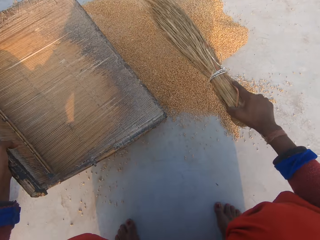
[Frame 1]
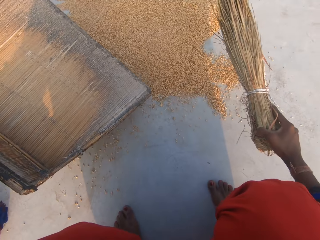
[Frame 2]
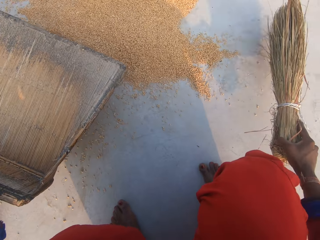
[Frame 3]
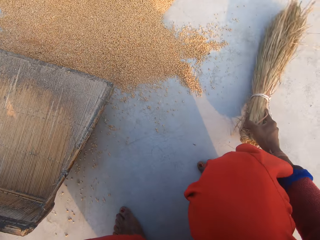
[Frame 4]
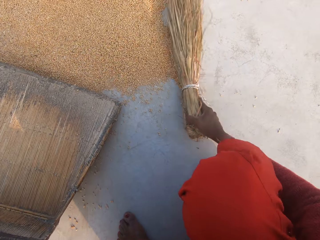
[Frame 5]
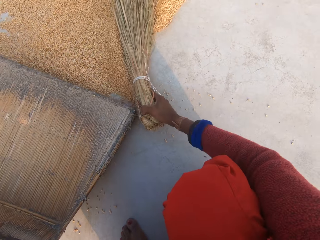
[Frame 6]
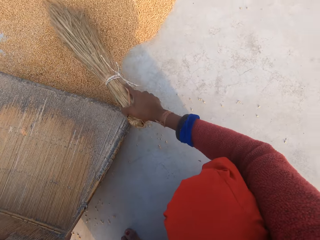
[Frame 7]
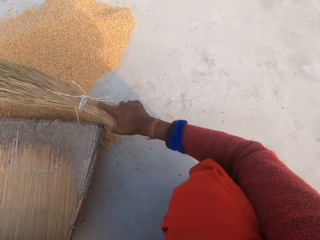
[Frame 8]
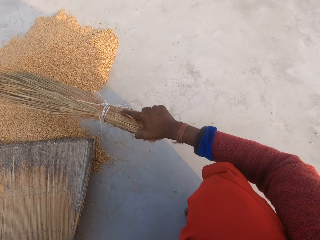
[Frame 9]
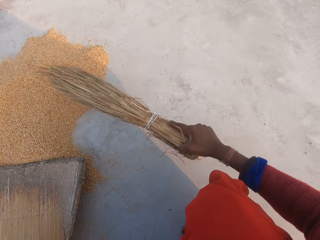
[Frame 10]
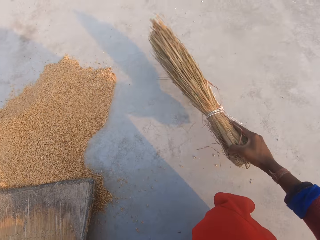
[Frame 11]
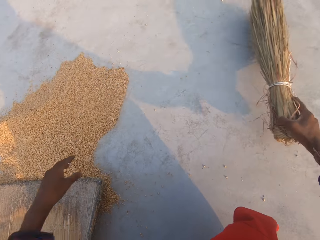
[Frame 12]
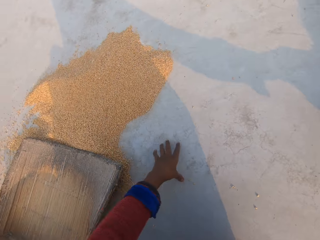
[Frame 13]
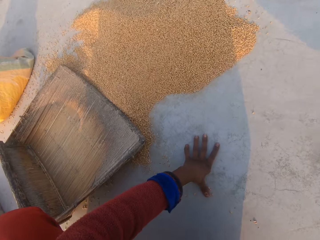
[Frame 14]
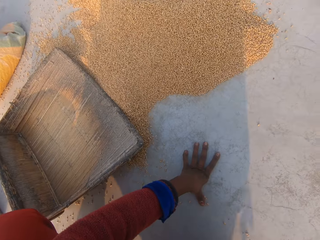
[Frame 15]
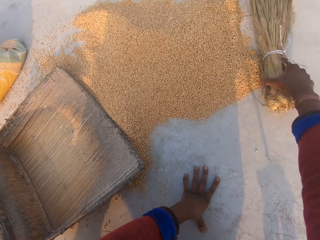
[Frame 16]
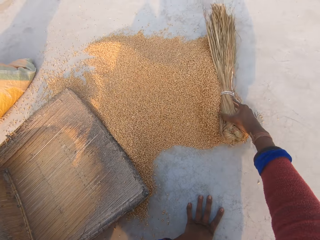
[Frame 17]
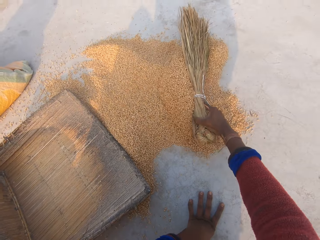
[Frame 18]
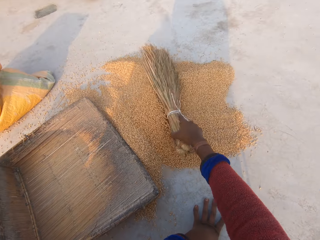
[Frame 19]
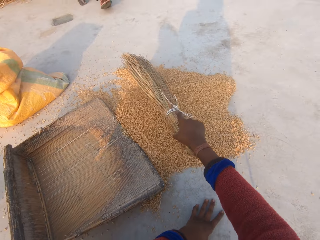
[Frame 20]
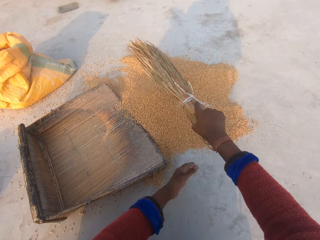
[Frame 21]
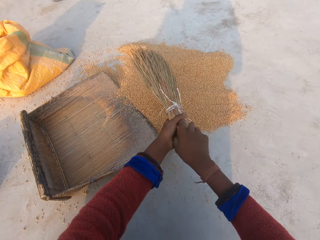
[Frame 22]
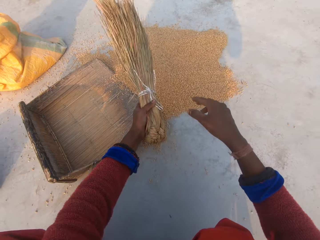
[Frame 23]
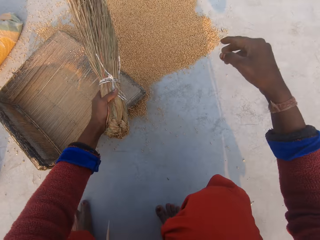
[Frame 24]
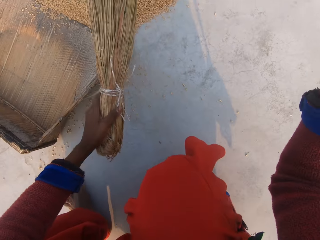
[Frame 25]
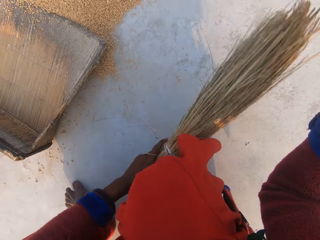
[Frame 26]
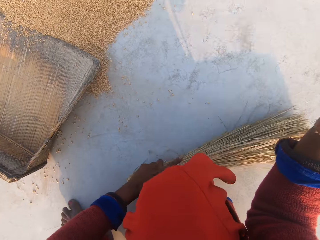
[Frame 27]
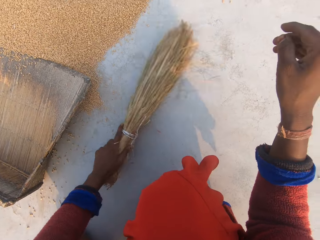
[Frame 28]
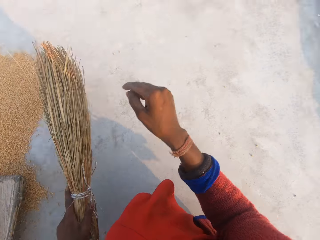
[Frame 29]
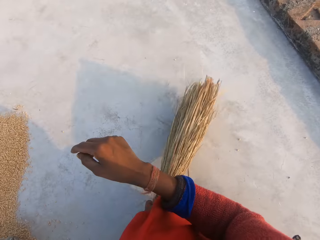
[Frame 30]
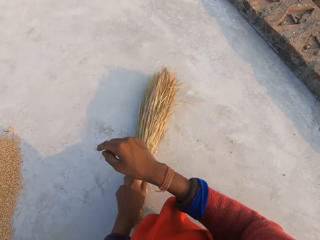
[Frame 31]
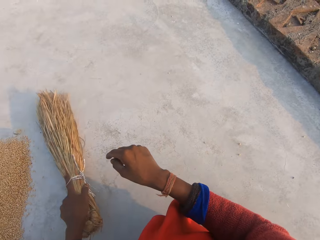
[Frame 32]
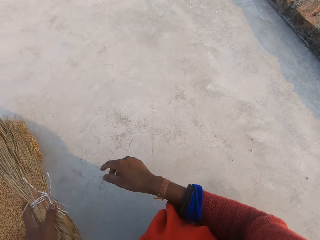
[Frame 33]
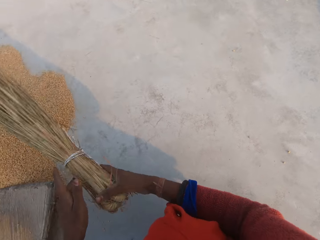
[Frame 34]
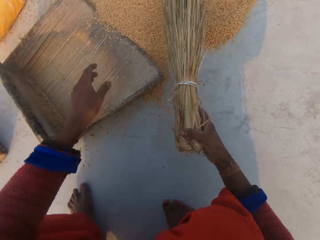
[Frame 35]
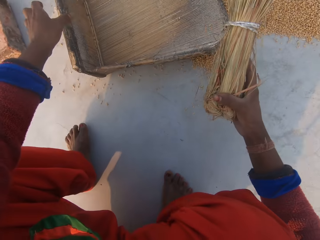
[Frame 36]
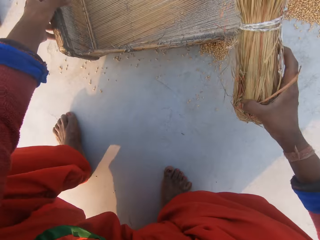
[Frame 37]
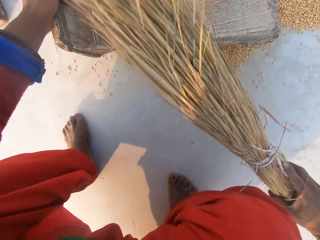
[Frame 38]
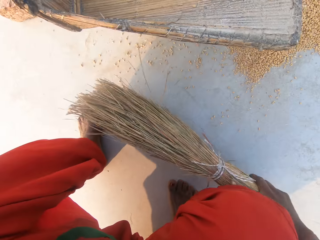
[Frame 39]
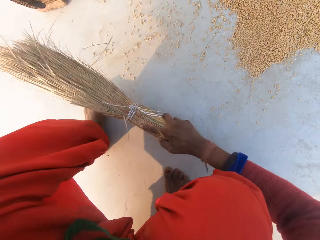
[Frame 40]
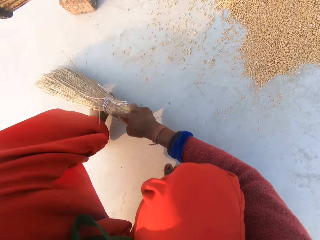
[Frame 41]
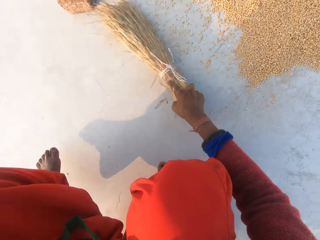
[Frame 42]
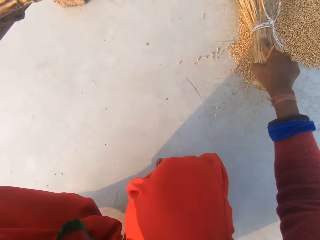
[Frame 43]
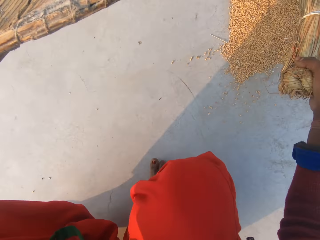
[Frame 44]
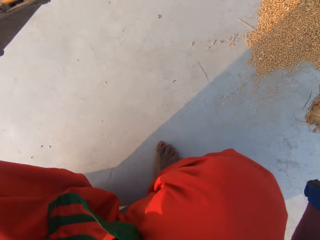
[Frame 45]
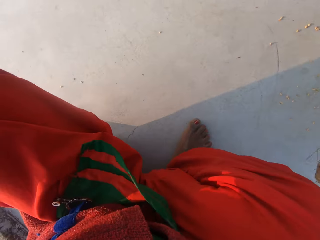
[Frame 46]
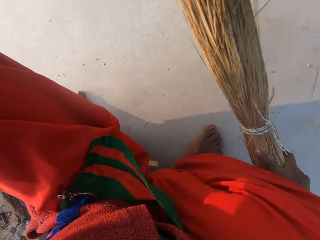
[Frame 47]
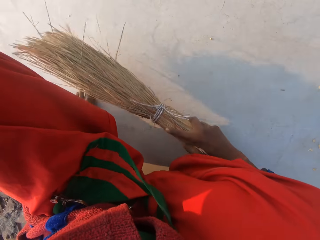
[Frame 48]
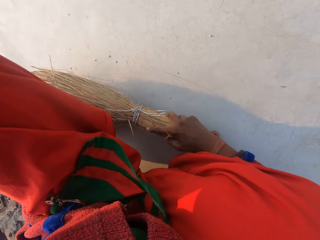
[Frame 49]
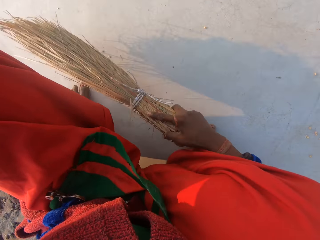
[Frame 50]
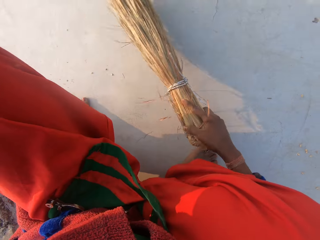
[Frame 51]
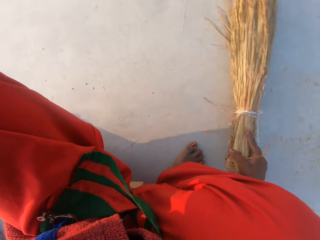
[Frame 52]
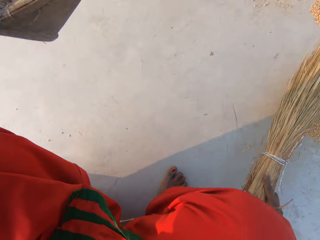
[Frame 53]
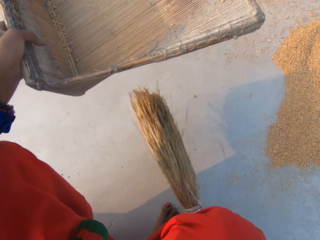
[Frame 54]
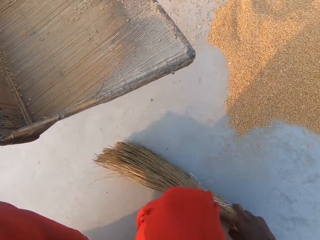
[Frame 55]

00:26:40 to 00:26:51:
The camera wearer picks up the sieve. She sits on a brick. She puts the sieve on the floor. She places her left hand on the floor. She sweeps the wheat kernels. She shakes the broom. She moves the broom from her right hand to her left hand. She sweeps the grain on the ground with the broom in her left hand. She moves the broom from her left hand to her right hand. She raises the sieve with her left hand. She sweeps the grain on the ground with the broom in her right hand.

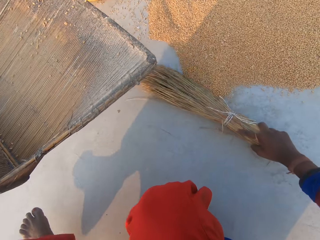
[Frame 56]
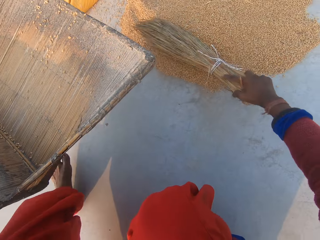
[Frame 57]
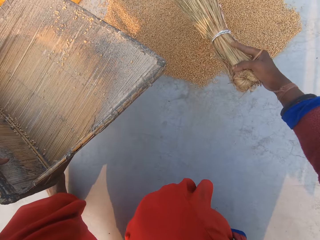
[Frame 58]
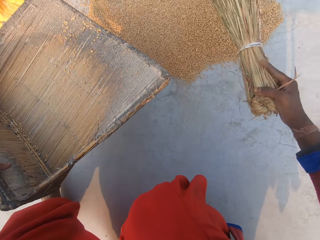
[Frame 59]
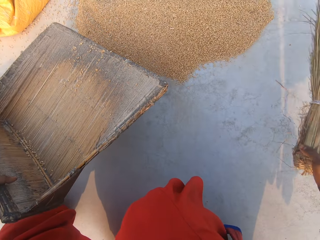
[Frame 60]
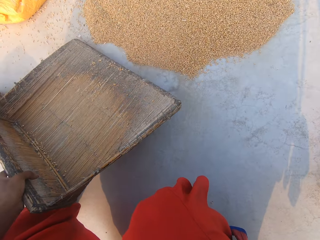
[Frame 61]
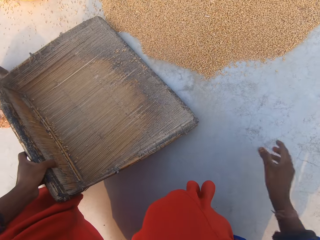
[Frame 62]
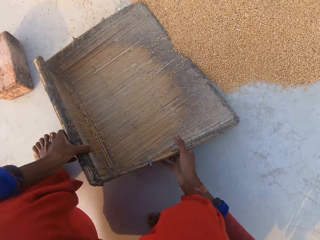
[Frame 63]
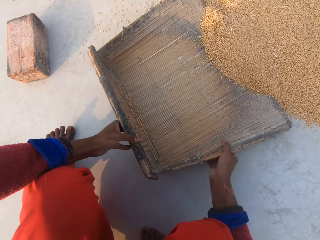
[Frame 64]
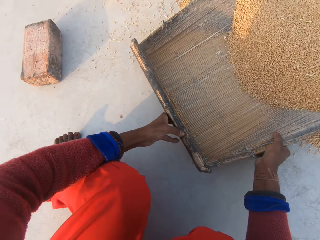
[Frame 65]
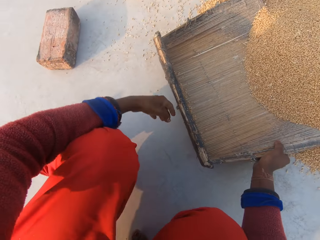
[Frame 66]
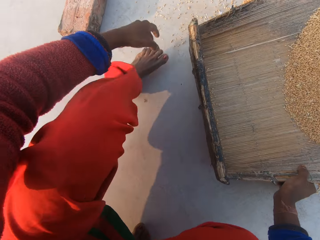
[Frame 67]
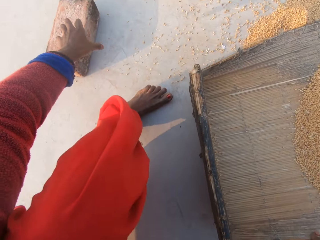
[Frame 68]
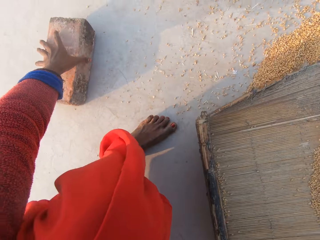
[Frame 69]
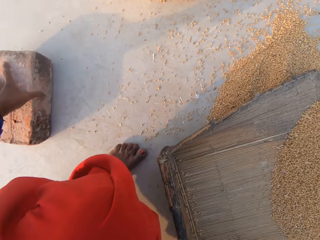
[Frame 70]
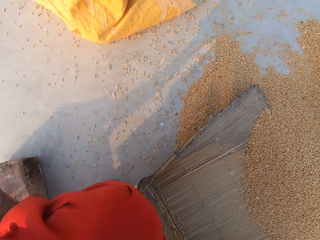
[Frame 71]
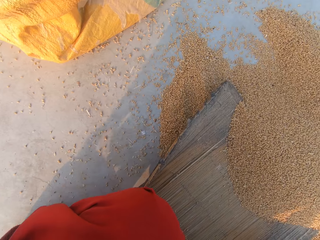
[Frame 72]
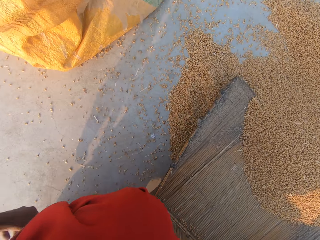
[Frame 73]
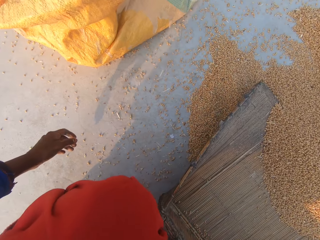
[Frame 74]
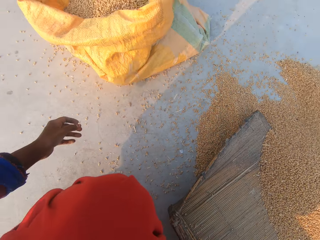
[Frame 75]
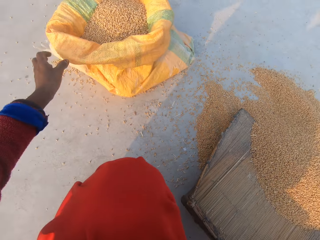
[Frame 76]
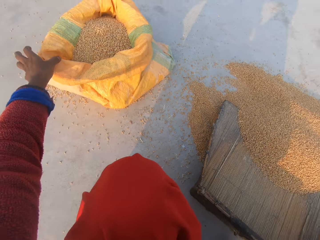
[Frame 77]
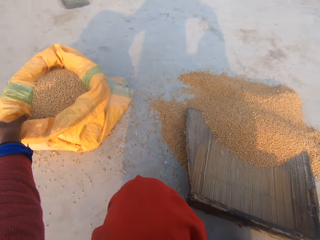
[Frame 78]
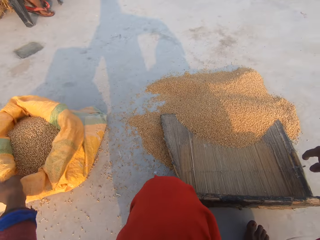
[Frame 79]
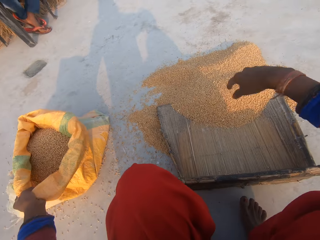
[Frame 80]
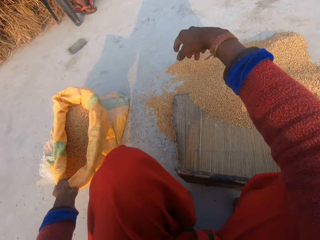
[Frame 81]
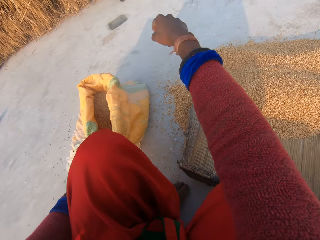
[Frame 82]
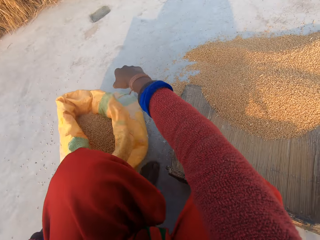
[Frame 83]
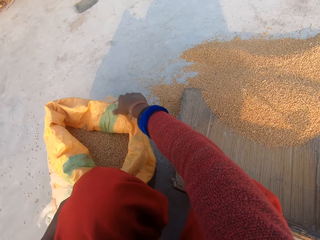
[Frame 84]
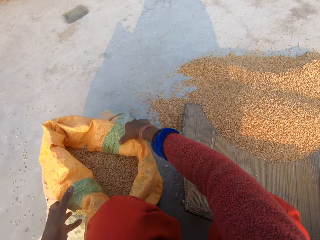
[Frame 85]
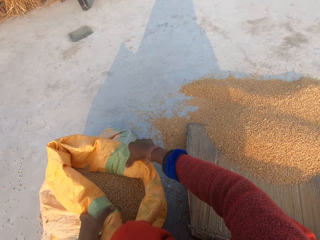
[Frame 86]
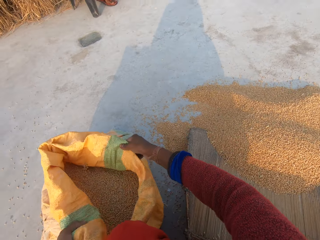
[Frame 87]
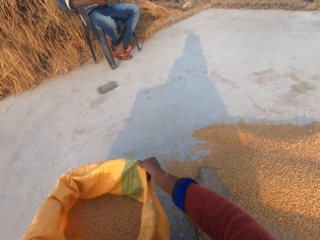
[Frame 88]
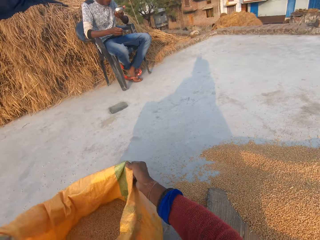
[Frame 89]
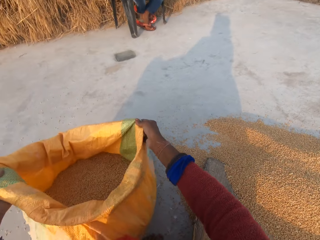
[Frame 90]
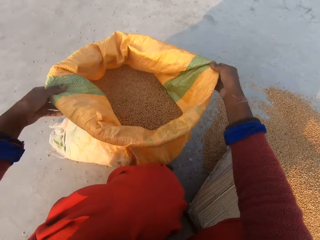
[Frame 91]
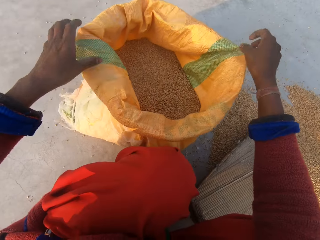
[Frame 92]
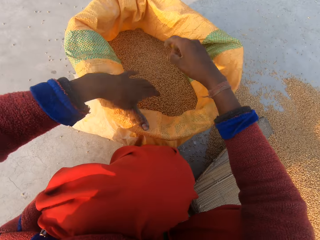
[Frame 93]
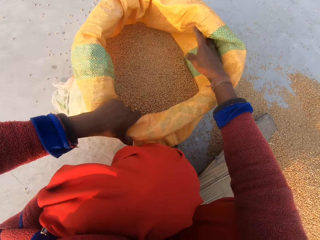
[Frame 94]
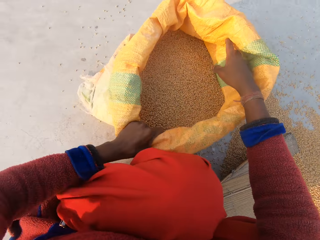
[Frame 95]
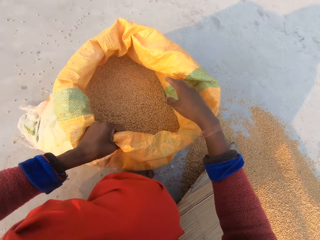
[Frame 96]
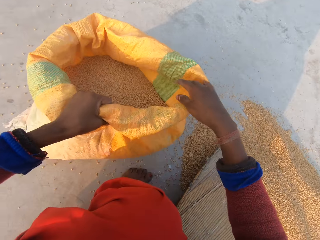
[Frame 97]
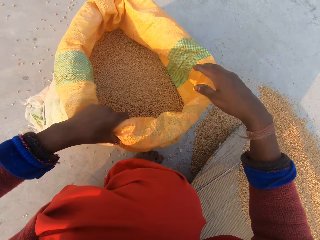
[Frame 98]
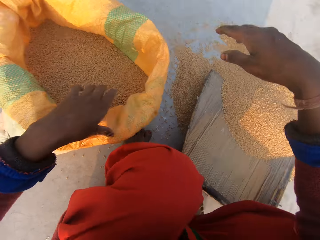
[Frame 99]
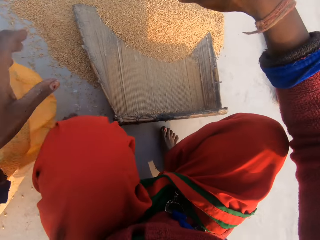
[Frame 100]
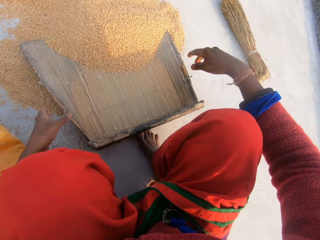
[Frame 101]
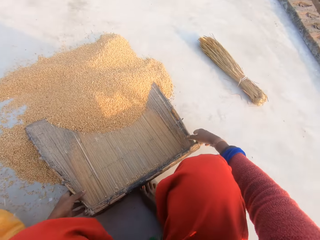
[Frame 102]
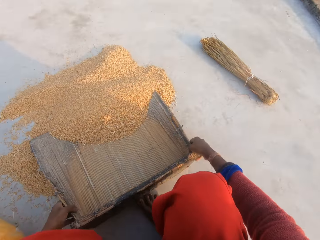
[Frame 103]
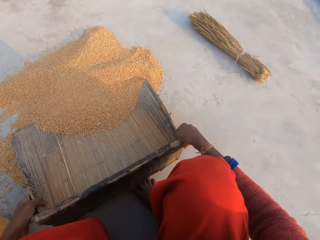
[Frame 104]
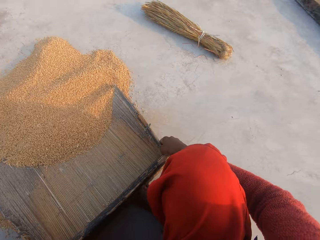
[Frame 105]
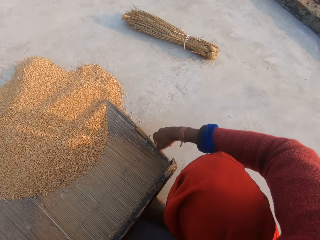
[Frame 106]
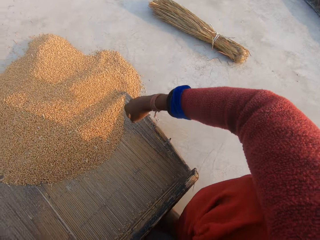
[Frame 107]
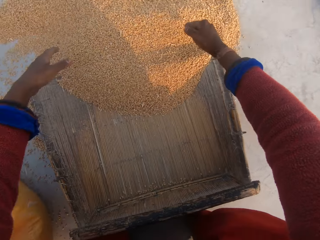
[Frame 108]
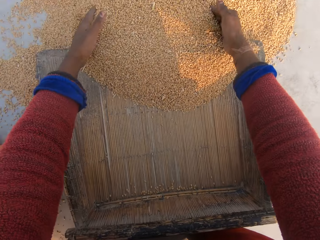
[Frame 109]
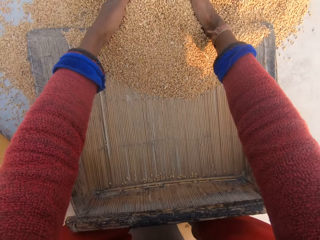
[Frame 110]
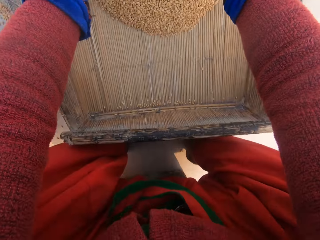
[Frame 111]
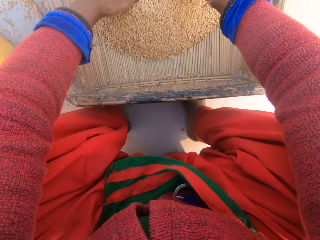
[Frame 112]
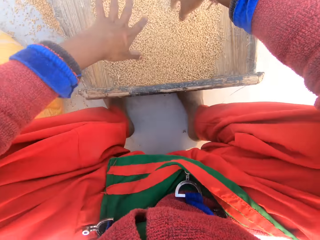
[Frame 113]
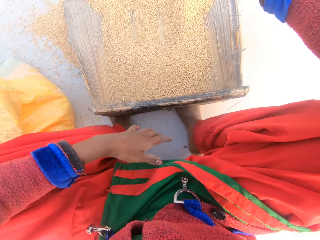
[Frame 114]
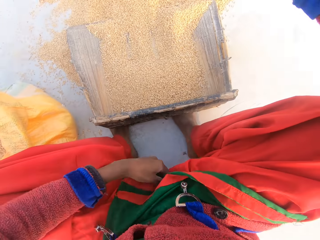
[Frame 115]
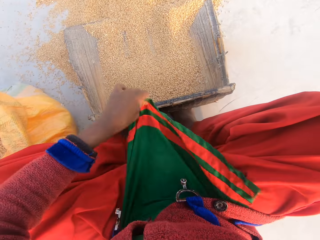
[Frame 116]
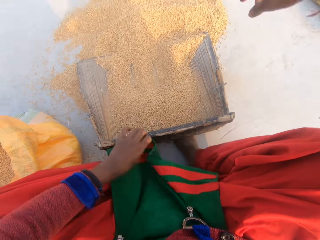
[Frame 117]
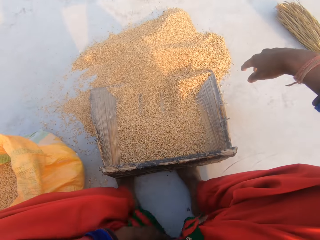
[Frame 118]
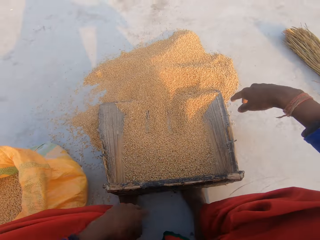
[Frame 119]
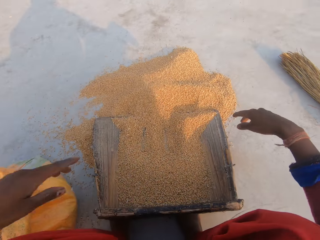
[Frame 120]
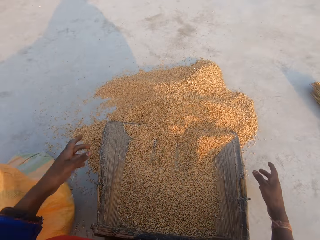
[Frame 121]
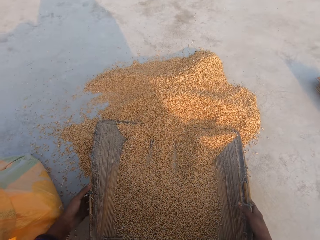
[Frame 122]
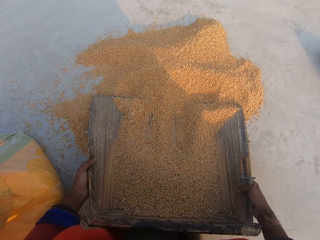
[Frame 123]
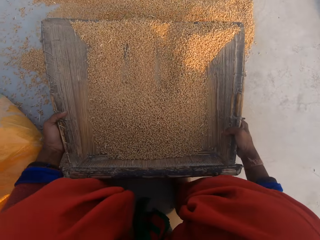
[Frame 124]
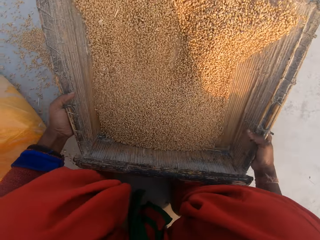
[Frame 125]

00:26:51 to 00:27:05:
The camera wearer throws the broom on the floor. She places the sieve on the floor. She holds the sieve with both hands. She scoops wheat kernels with the sieve. She holds the sieve with one hand. She carries a stone with her left hand. She moves a brick closer. She drags a sack closer with her left hand. She opens up the sack properly. She inspects the sack. She touches the sieve with both hands. She puts grains on the ground in the sieve. She touches her cloth. She removes dirt on the grains.
